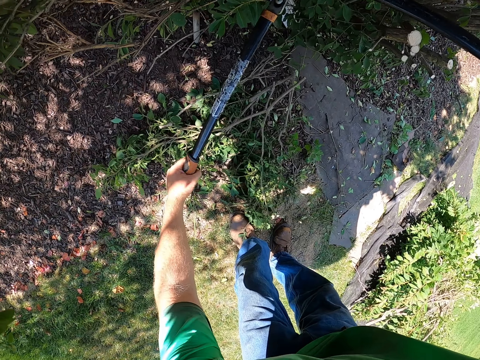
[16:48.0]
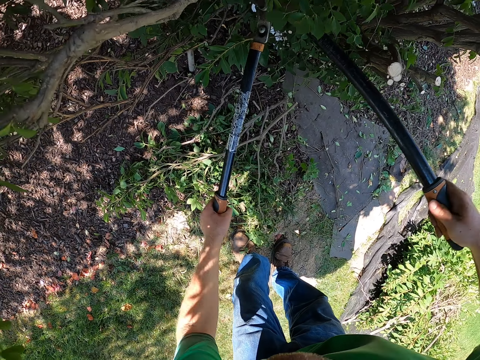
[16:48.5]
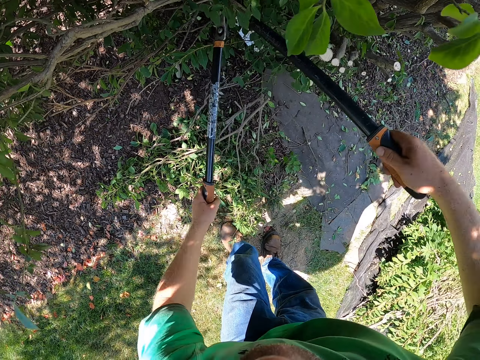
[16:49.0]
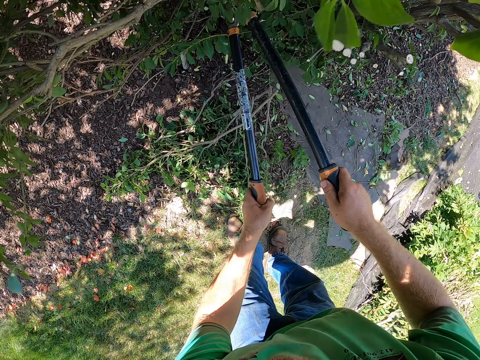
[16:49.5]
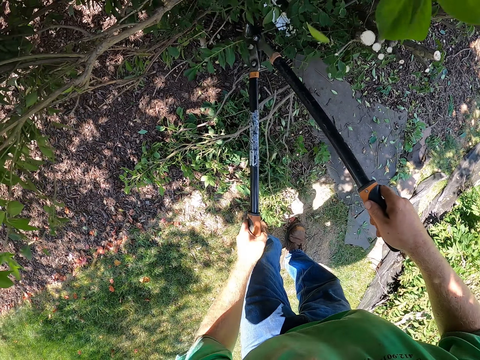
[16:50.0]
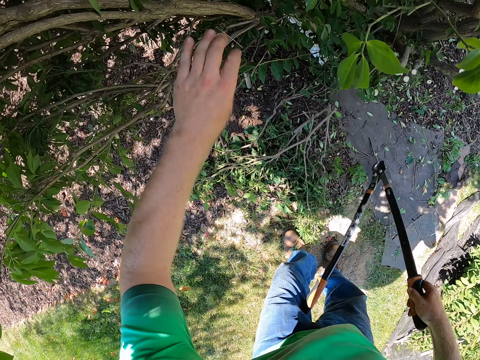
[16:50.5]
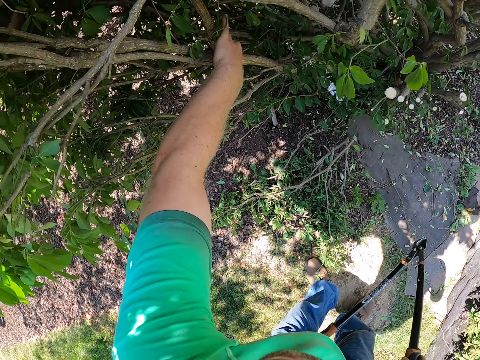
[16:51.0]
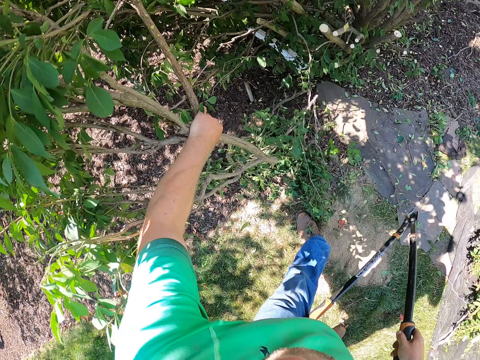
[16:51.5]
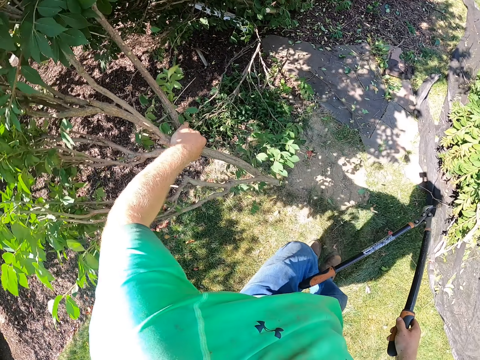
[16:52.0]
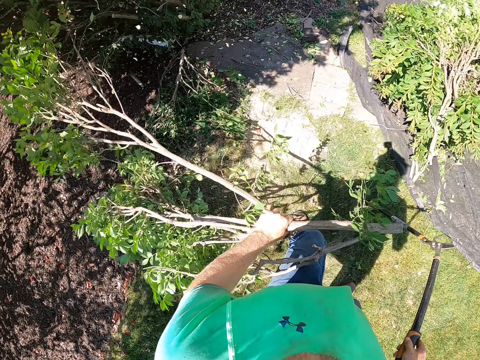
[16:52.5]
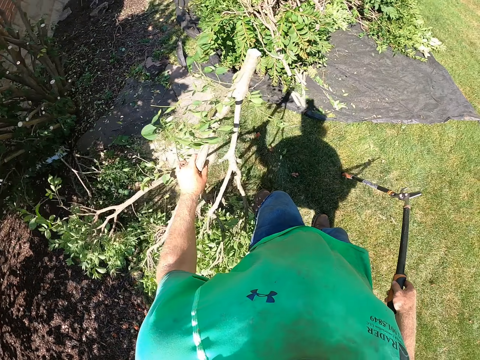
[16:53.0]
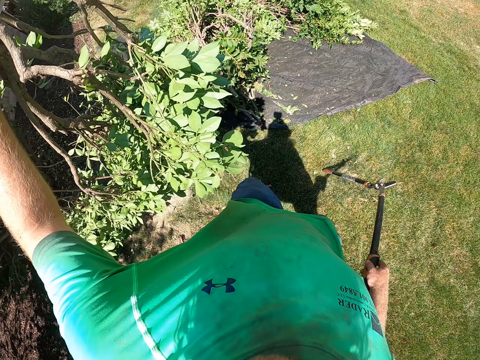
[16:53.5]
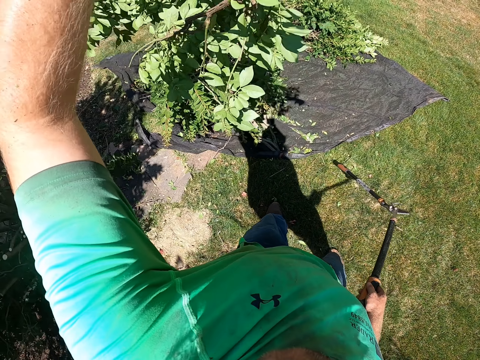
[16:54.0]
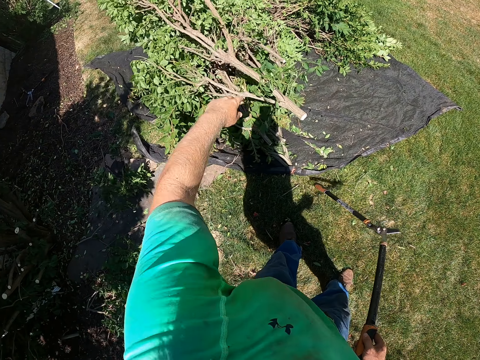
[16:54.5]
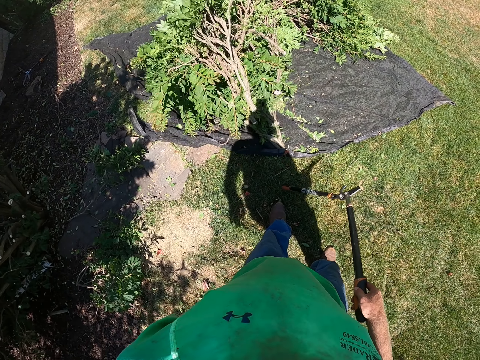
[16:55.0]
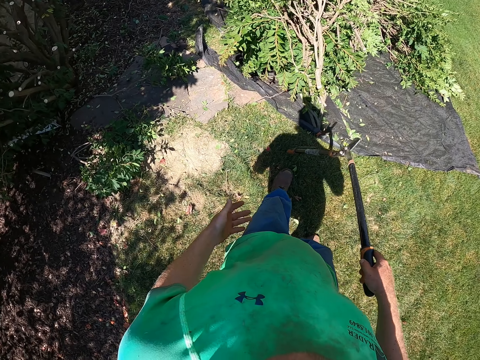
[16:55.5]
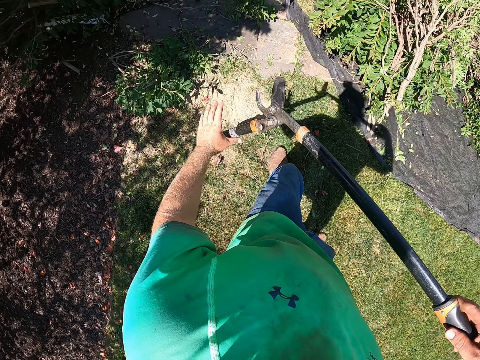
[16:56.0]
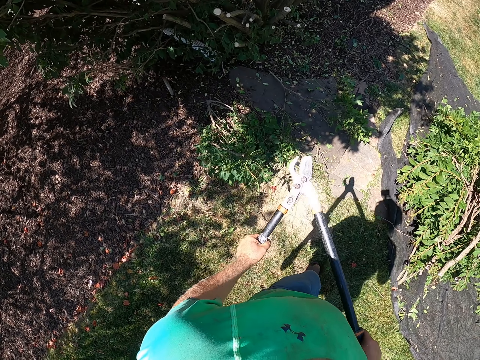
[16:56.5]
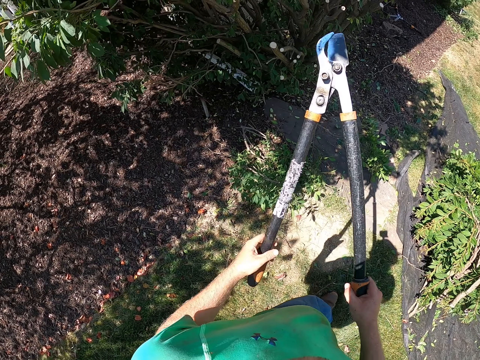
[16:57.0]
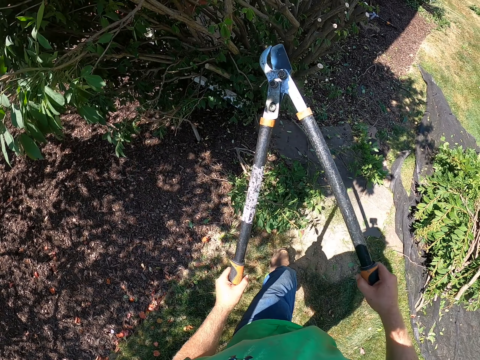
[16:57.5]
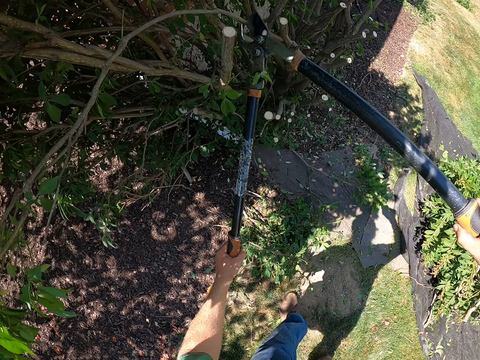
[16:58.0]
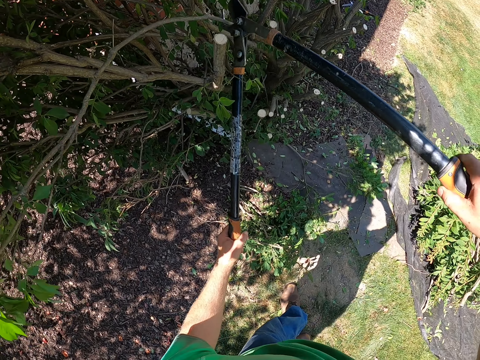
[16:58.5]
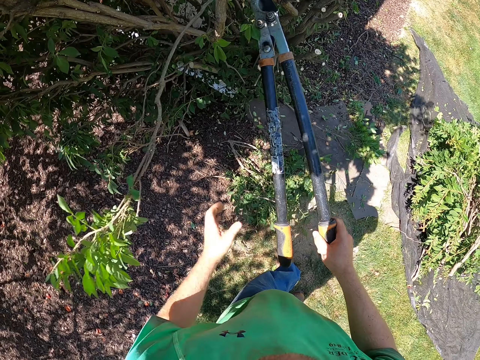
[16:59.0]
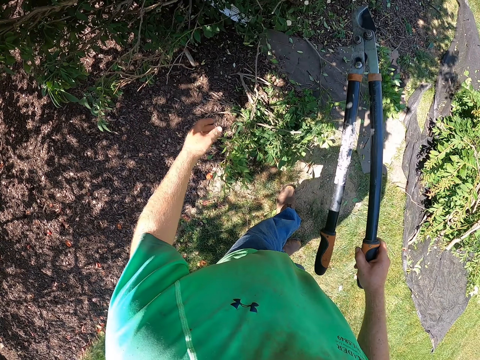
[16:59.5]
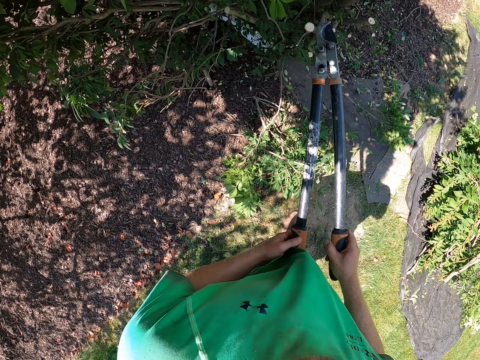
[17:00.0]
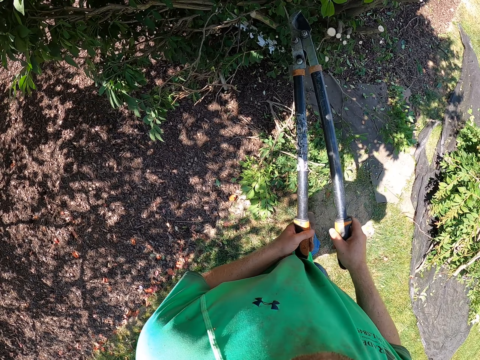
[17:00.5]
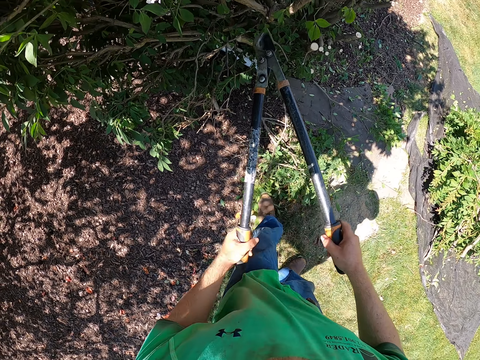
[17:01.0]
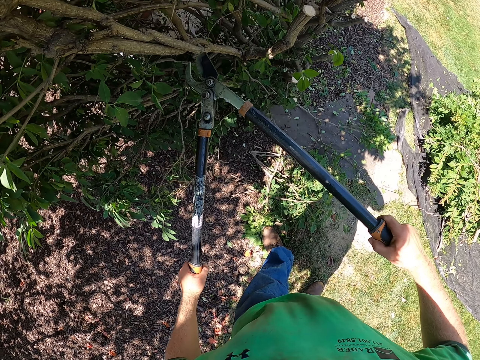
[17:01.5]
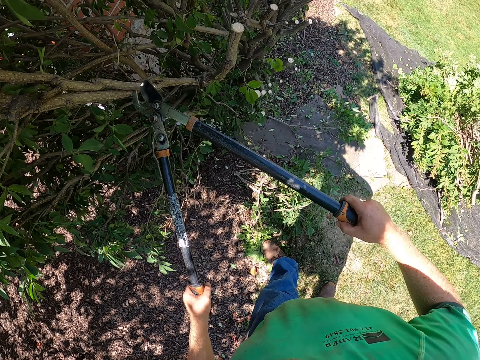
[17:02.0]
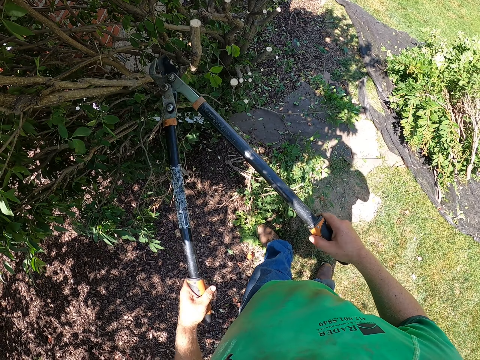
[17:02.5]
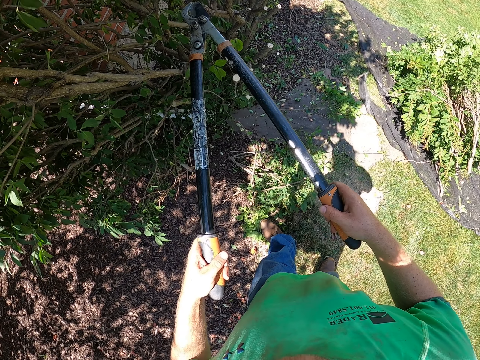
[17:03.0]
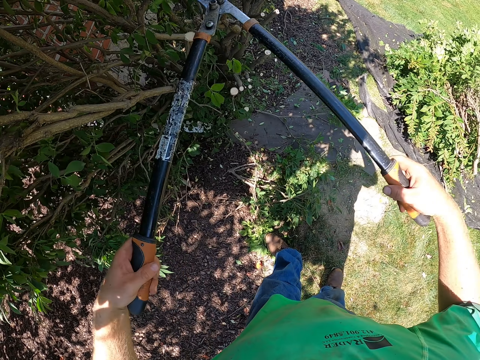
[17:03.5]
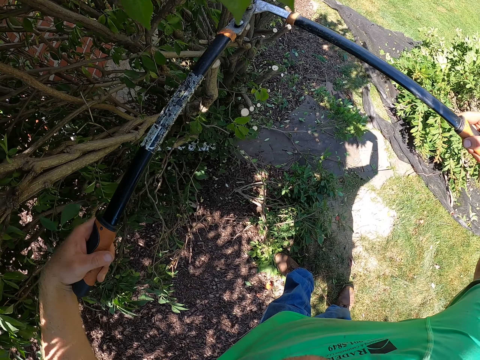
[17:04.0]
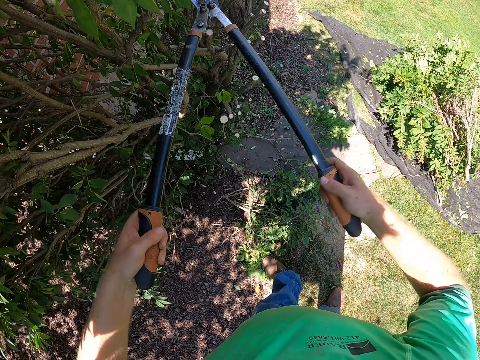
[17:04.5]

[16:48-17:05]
The camera wearer picks up the tree branch from the tree with his left hand. He holds the pruner (pruning shears) with his right hand. He drops the tree branch on the black cloth on the floor. He holds the pruner with both hands. He cuts a tree branch to the floor with the pruner. He holds the pruner with his right hand. He holds the pruner with both hands. He cuts a tree branch to the floor with the pruner.

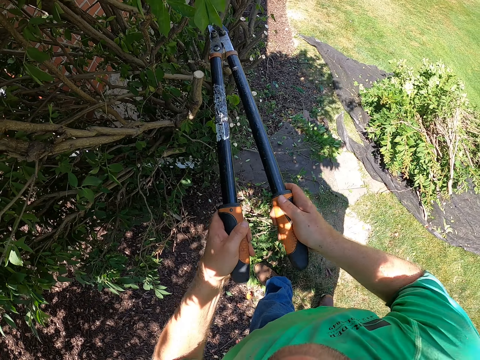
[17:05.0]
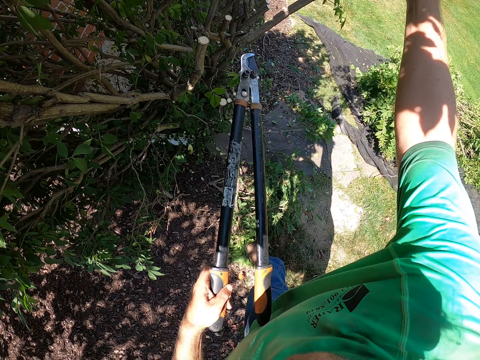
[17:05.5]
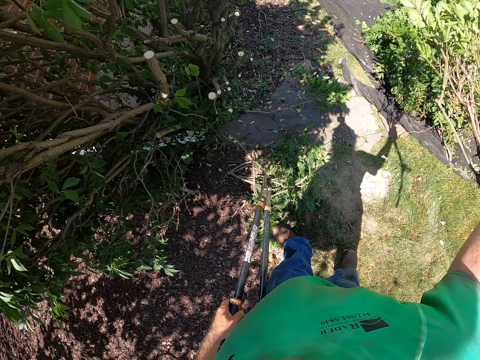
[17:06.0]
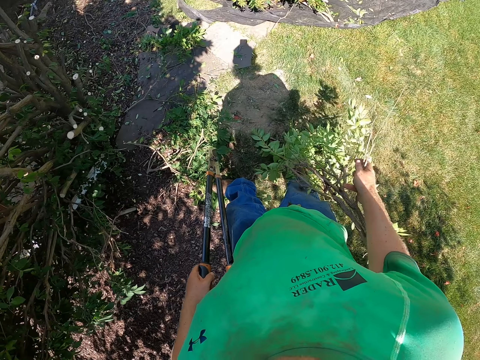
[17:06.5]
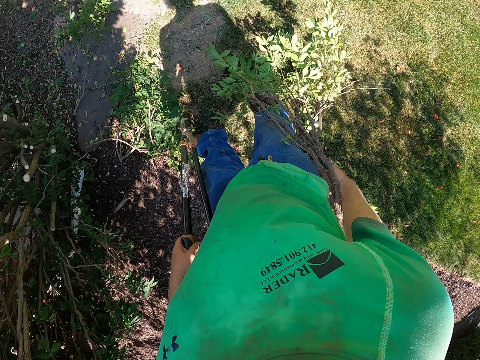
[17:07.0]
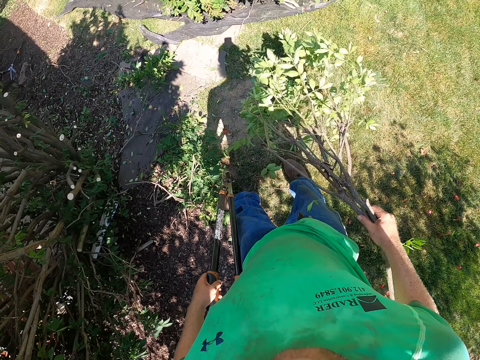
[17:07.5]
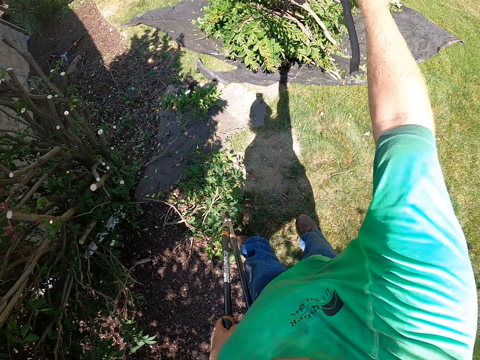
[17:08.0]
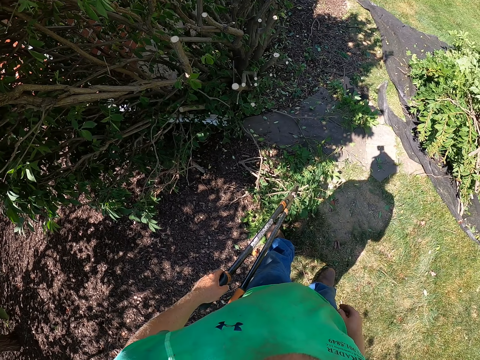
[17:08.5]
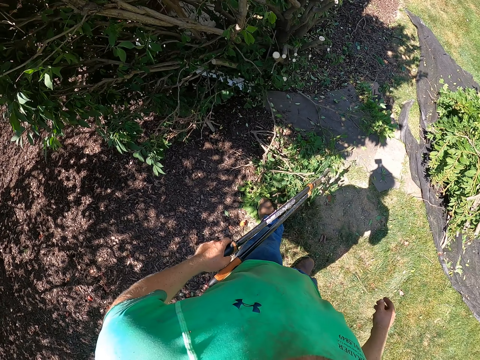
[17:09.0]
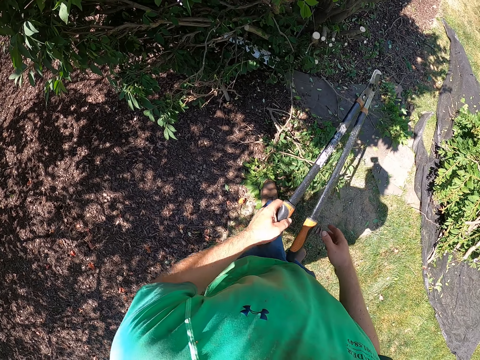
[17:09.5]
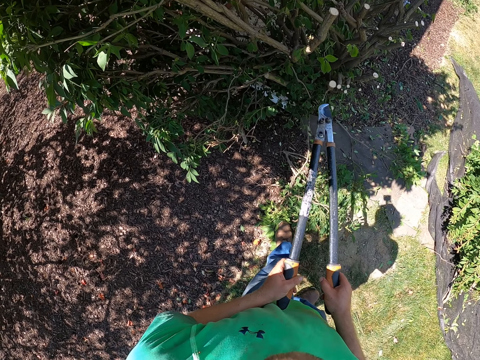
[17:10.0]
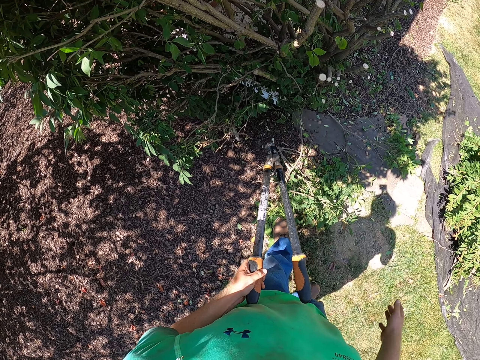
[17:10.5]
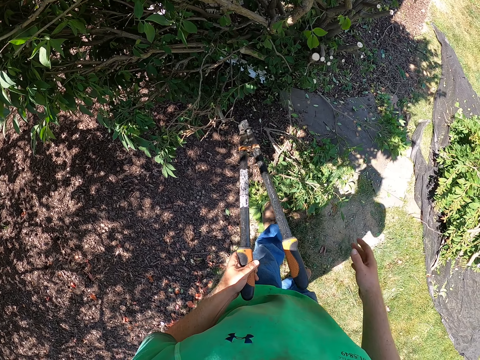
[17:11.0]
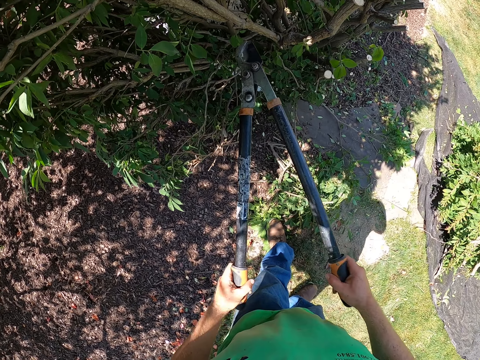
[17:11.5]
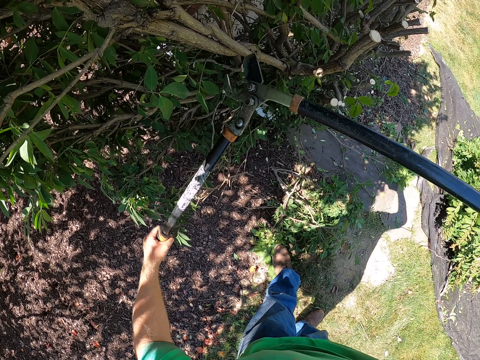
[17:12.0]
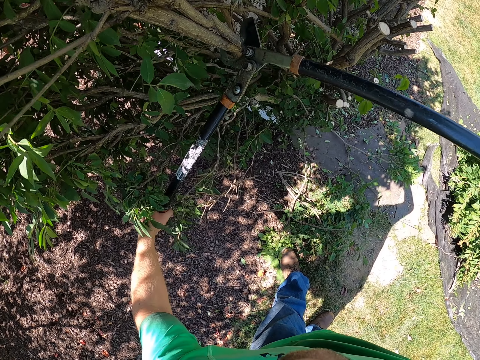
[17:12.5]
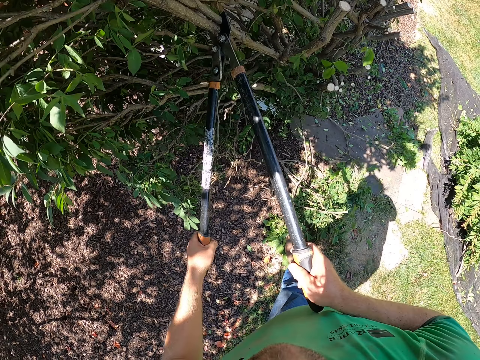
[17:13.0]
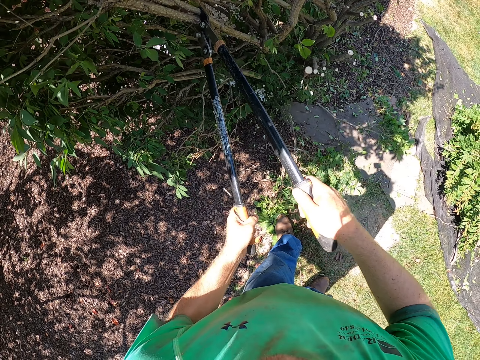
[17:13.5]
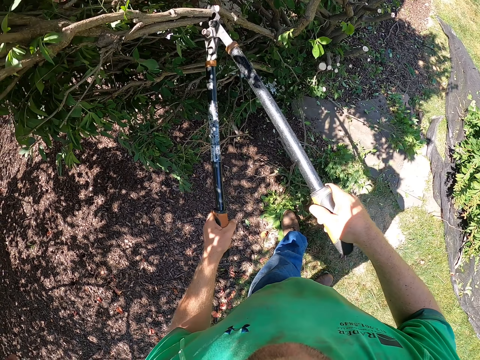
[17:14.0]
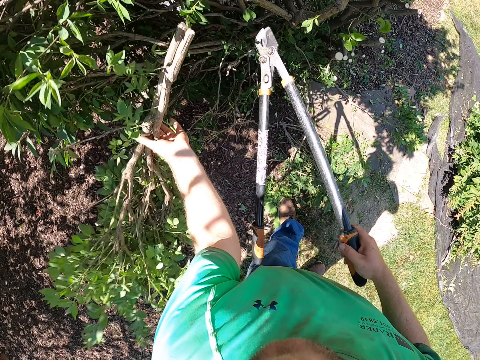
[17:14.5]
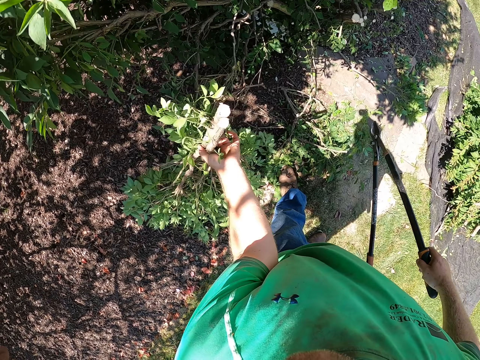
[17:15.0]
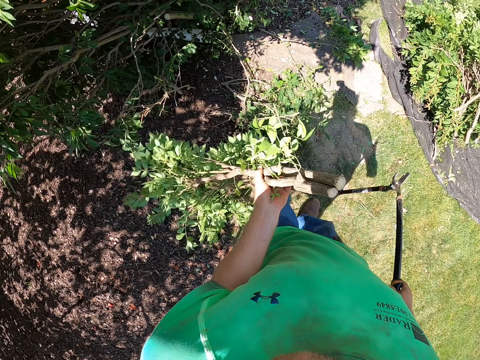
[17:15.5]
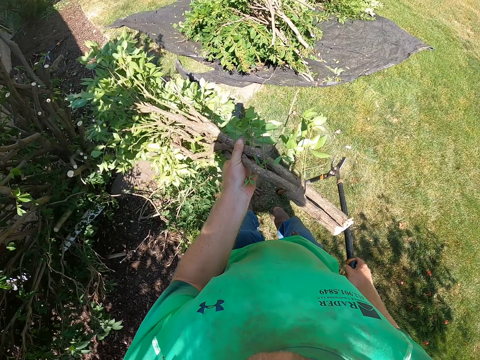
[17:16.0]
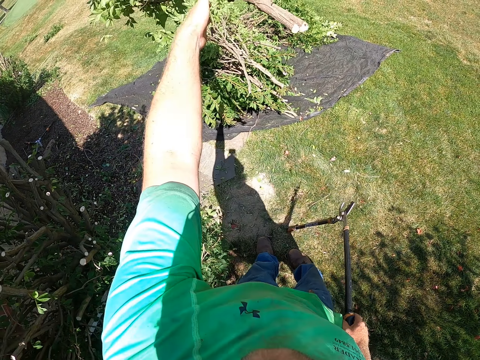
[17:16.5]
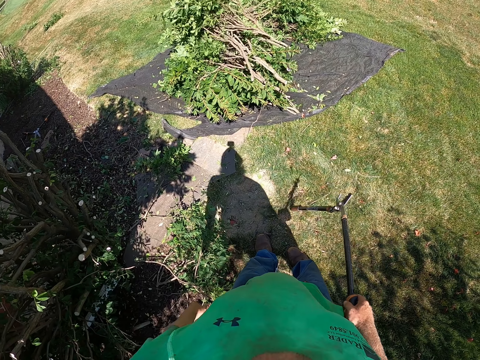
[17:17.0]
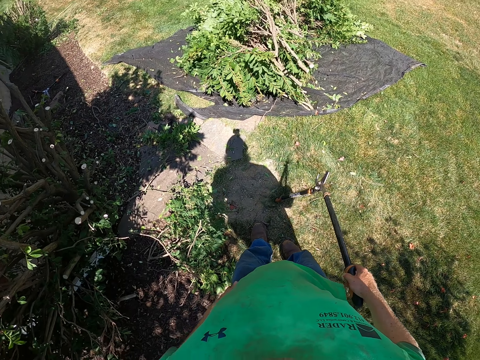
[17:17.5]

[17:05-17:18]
The camera wearer picks up the tree branch from the tree with his right hand. He holds the pruner (pruning shears) with his left hand. He drops the tree branch on the black cloth on the floor. He holds the pruner with both hands. He holds the pruner with his left hand. He holds the pruner with both hands. He cuts a tree branch to the floor with the pruner. He holds a tree branch with his left hand. He holds the pruner with his right hand. He picks up a branch. He drops the tree branch on the black cloth on the floor.
